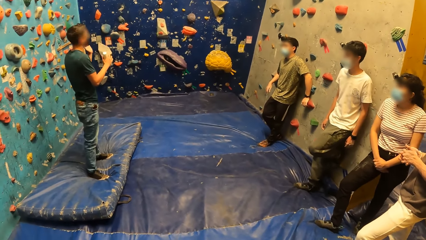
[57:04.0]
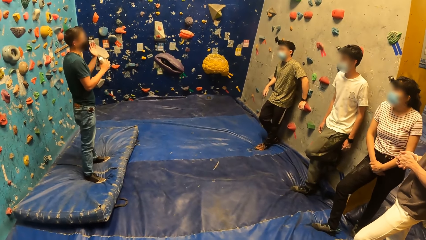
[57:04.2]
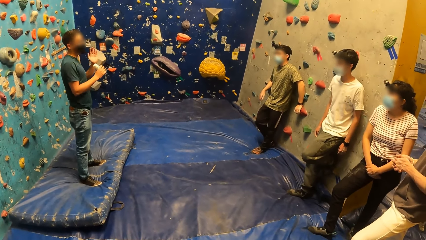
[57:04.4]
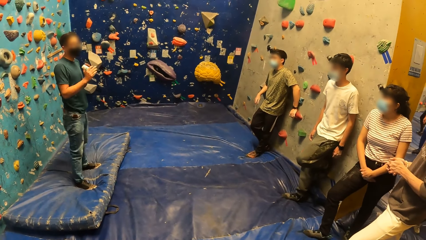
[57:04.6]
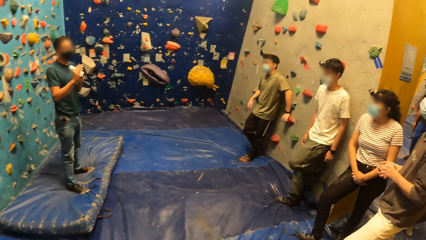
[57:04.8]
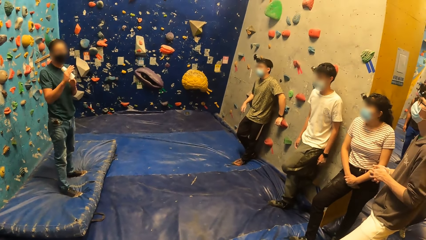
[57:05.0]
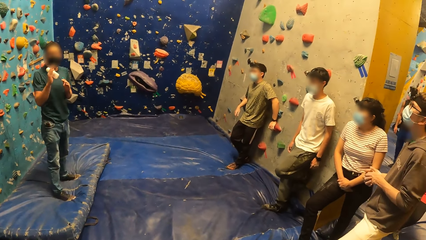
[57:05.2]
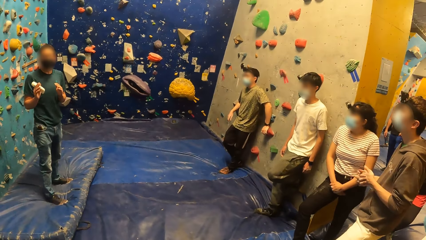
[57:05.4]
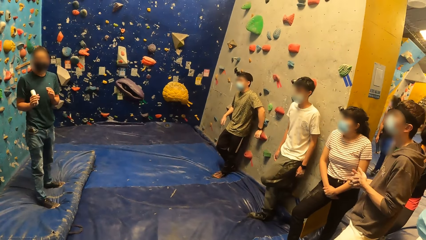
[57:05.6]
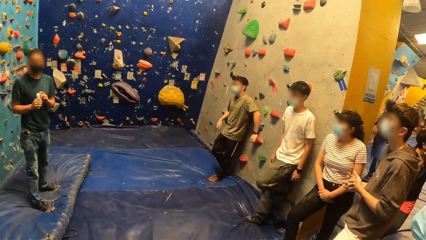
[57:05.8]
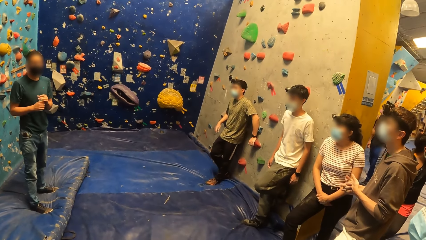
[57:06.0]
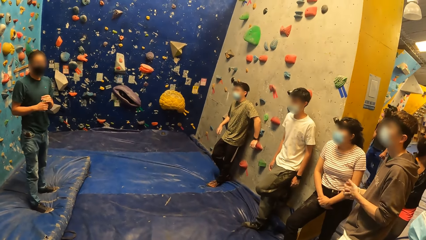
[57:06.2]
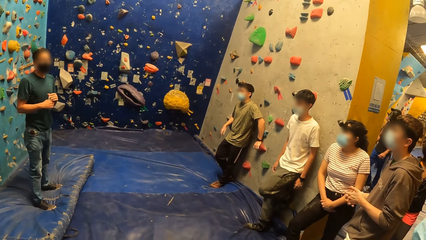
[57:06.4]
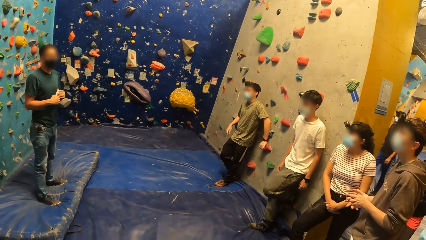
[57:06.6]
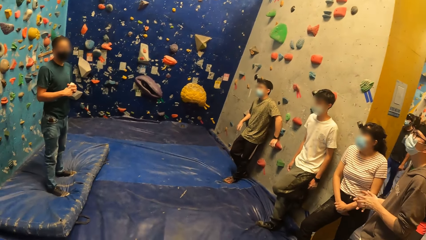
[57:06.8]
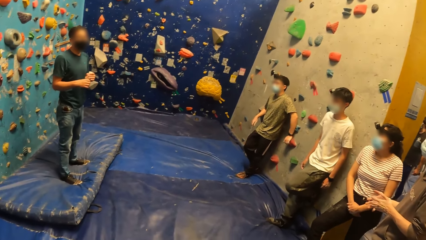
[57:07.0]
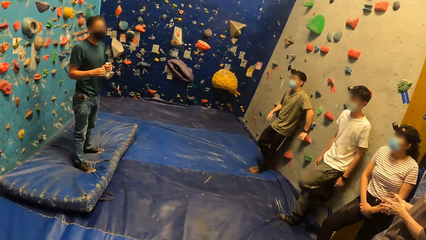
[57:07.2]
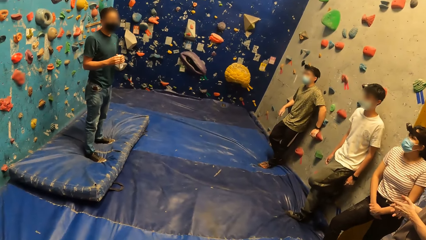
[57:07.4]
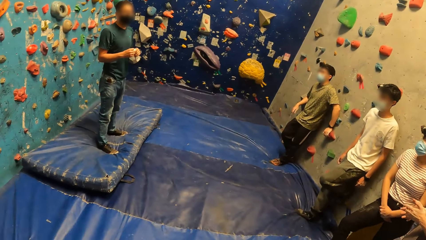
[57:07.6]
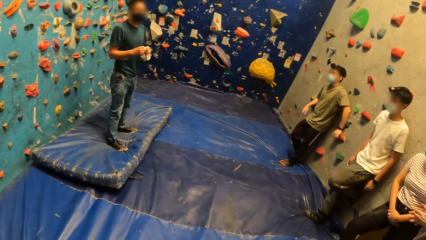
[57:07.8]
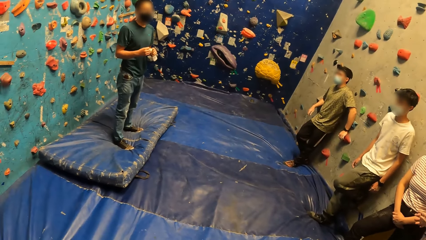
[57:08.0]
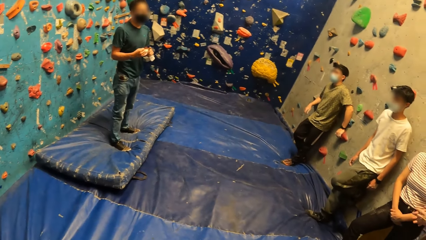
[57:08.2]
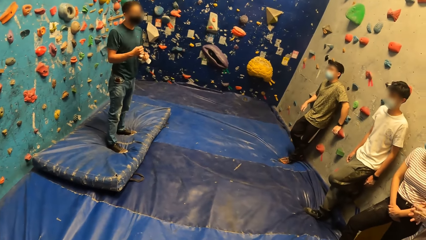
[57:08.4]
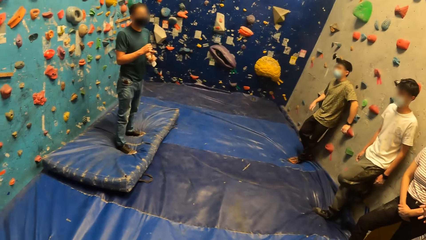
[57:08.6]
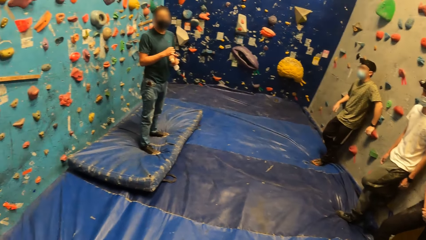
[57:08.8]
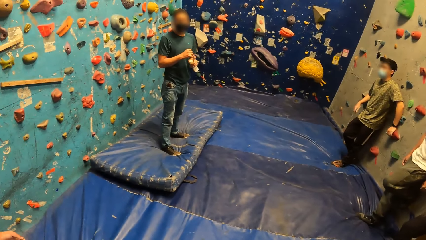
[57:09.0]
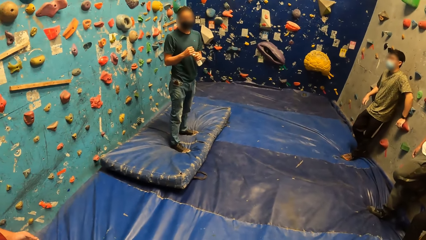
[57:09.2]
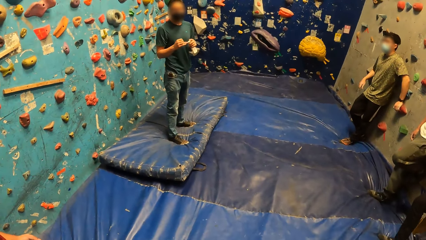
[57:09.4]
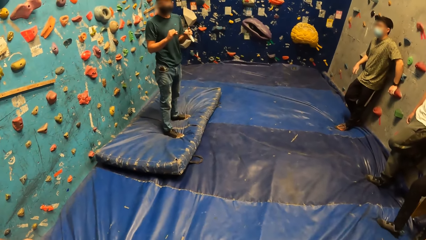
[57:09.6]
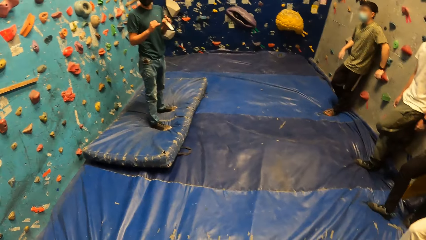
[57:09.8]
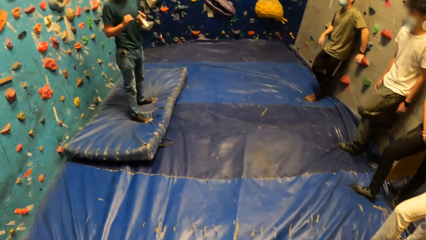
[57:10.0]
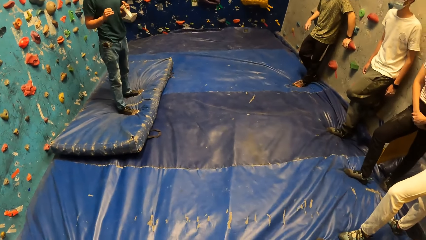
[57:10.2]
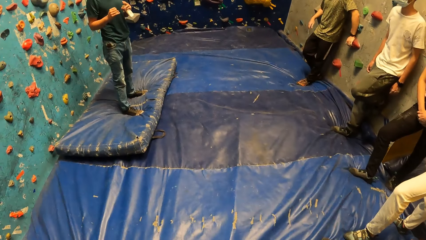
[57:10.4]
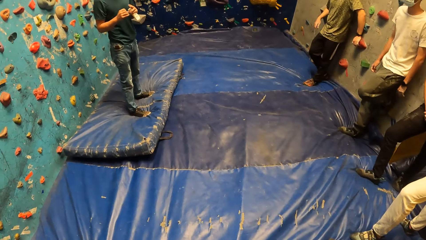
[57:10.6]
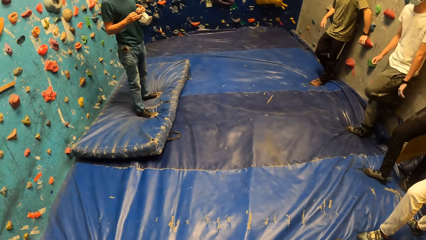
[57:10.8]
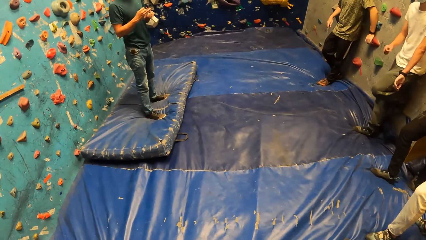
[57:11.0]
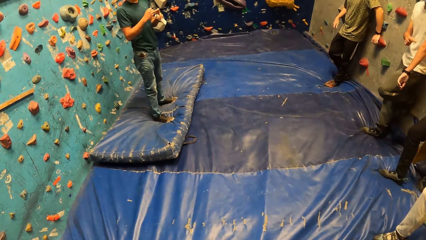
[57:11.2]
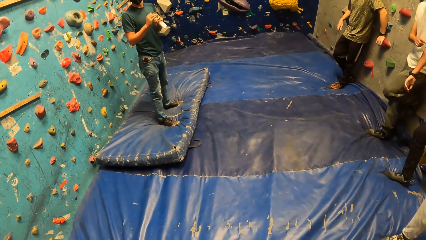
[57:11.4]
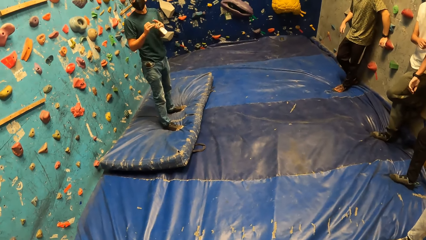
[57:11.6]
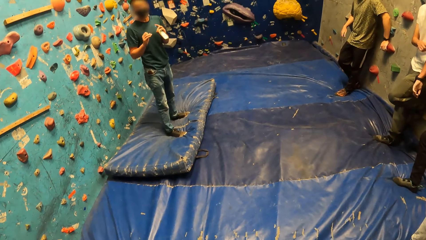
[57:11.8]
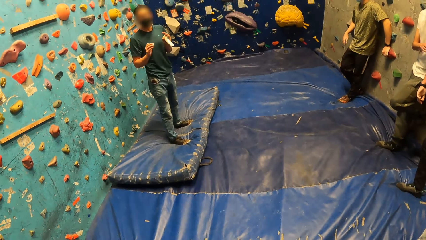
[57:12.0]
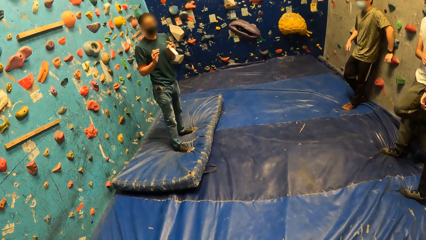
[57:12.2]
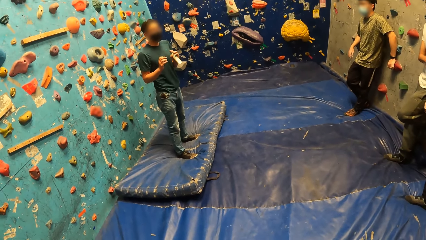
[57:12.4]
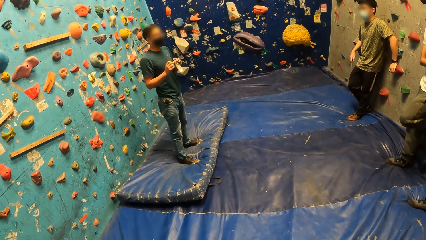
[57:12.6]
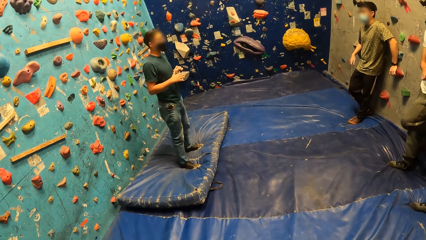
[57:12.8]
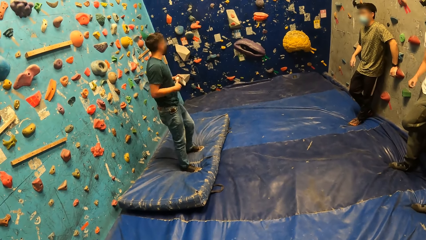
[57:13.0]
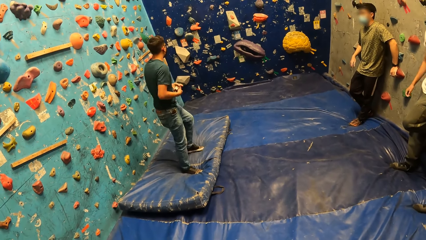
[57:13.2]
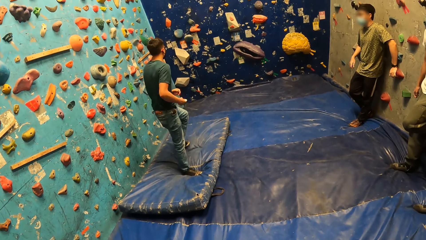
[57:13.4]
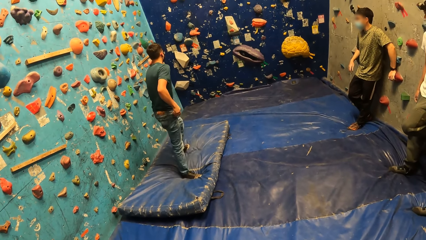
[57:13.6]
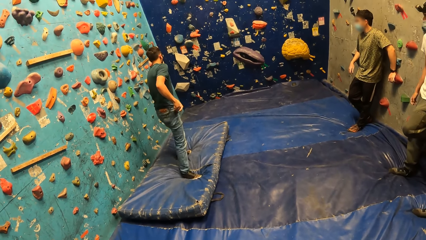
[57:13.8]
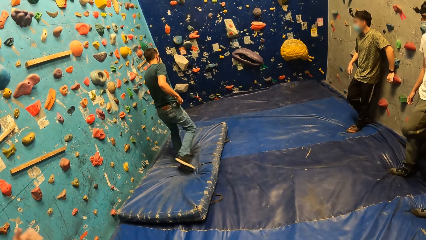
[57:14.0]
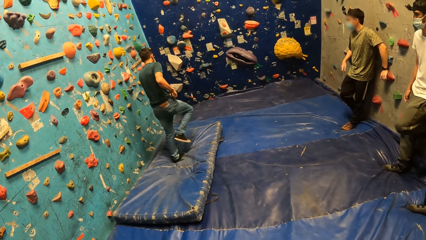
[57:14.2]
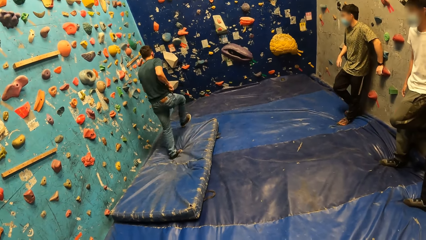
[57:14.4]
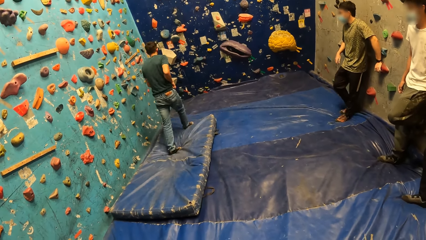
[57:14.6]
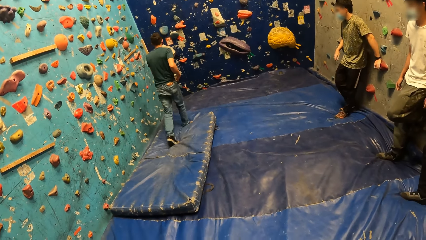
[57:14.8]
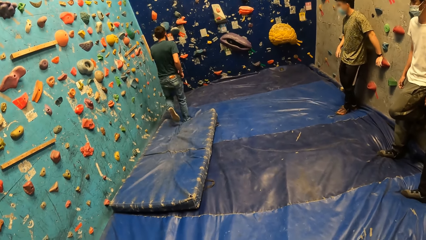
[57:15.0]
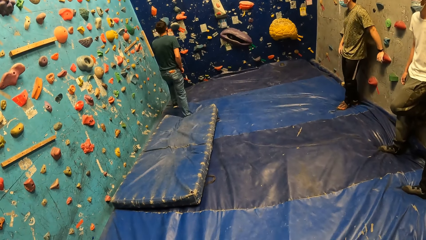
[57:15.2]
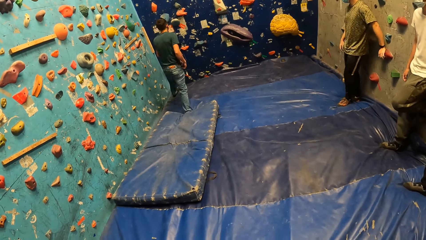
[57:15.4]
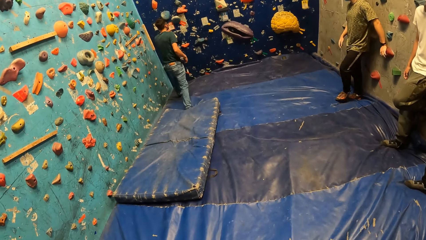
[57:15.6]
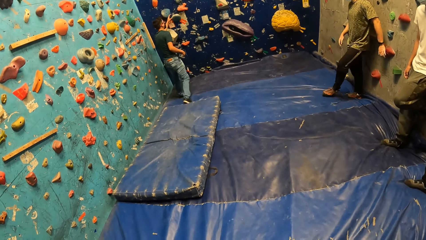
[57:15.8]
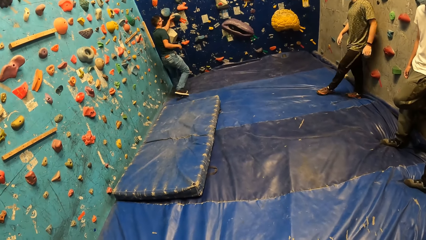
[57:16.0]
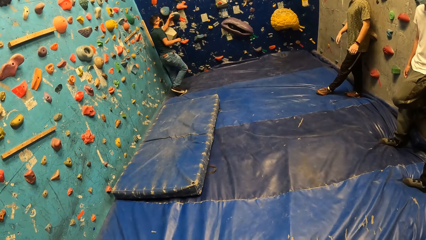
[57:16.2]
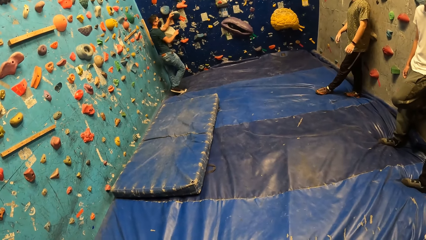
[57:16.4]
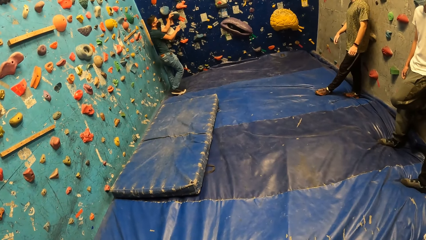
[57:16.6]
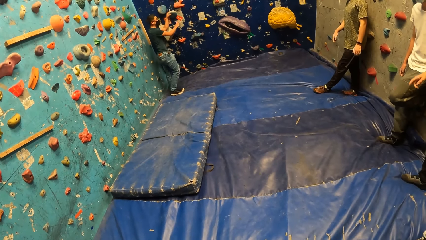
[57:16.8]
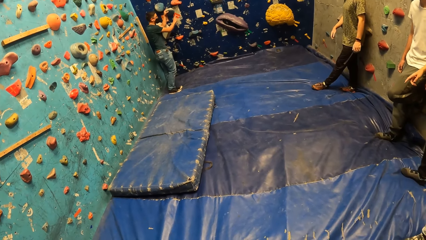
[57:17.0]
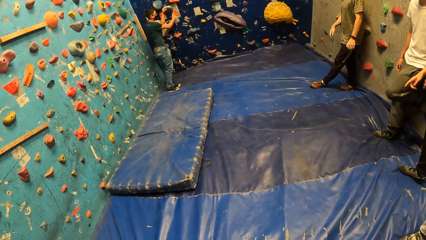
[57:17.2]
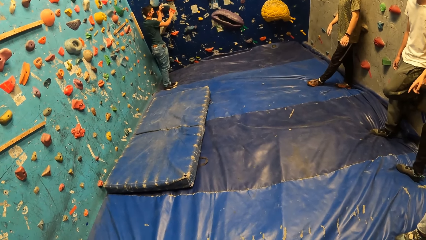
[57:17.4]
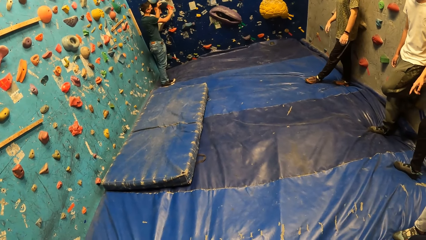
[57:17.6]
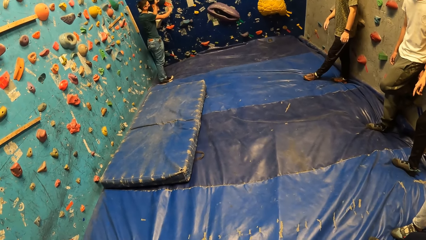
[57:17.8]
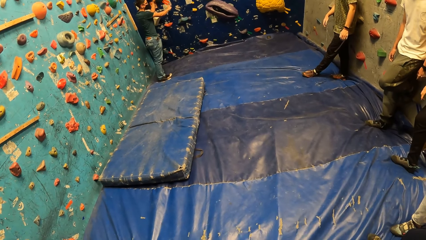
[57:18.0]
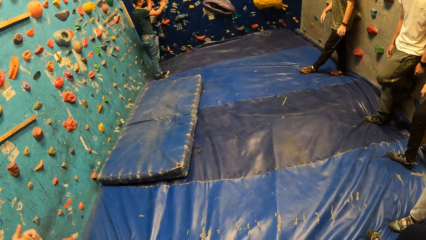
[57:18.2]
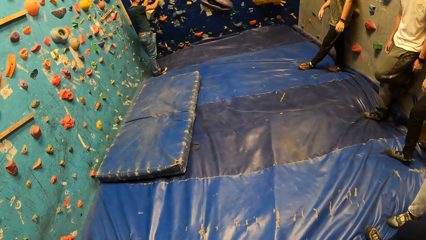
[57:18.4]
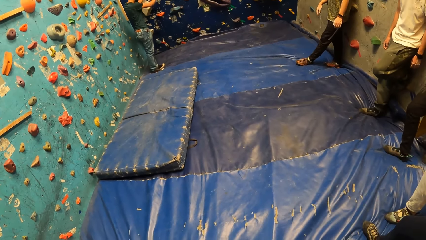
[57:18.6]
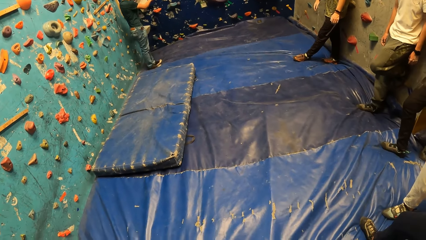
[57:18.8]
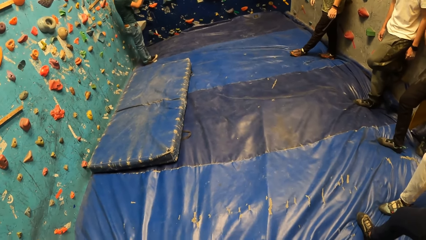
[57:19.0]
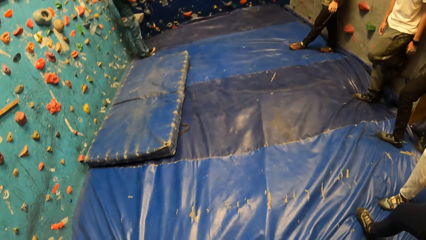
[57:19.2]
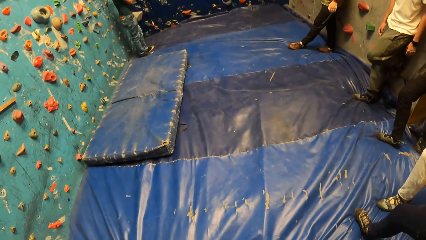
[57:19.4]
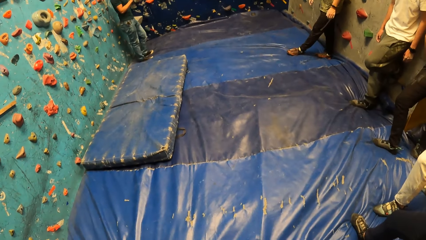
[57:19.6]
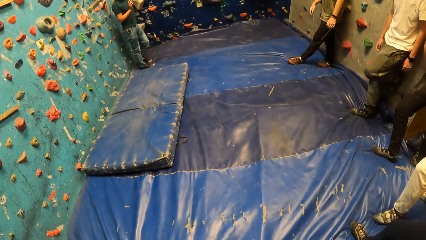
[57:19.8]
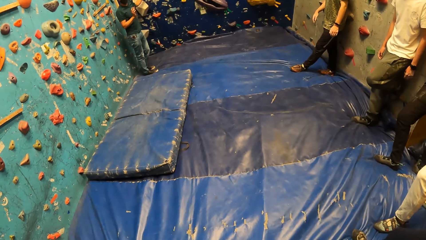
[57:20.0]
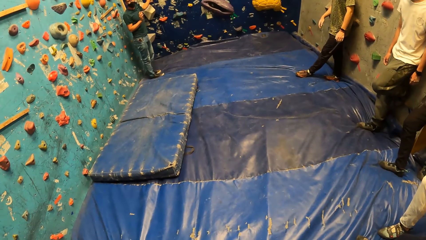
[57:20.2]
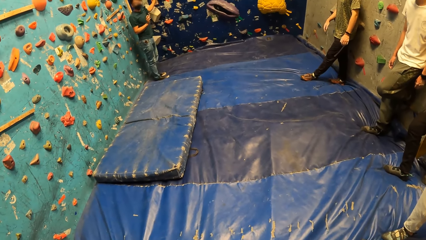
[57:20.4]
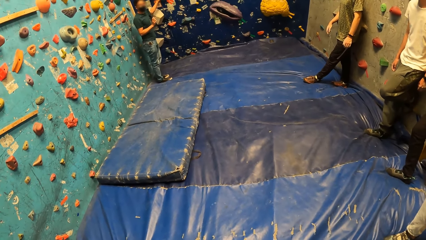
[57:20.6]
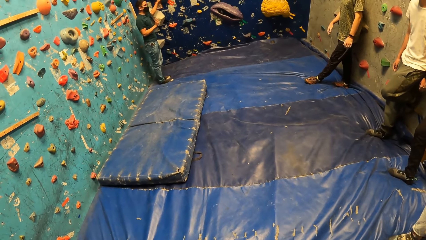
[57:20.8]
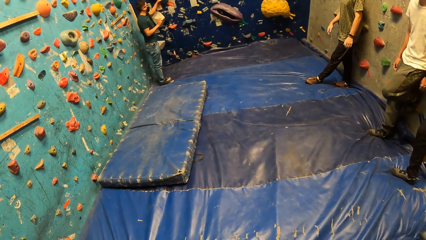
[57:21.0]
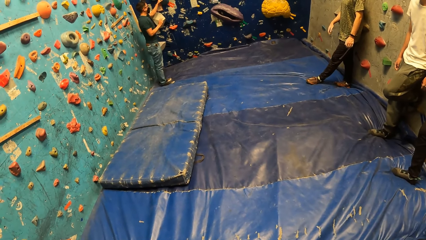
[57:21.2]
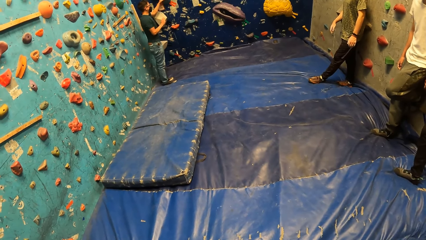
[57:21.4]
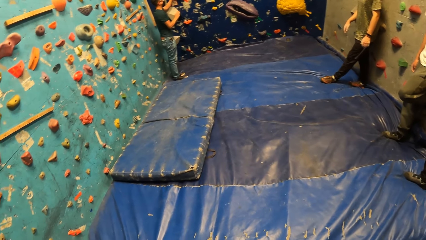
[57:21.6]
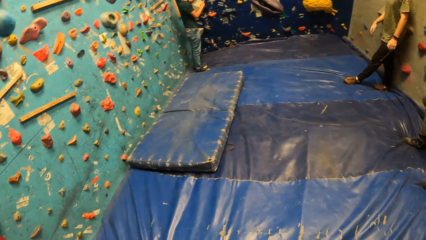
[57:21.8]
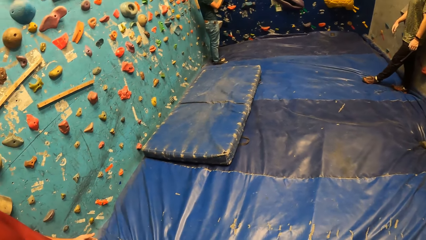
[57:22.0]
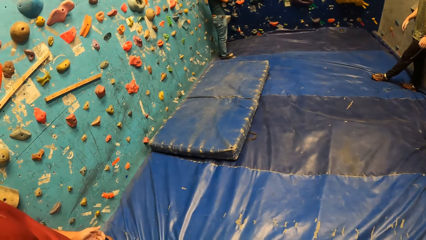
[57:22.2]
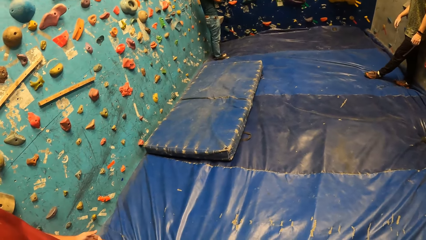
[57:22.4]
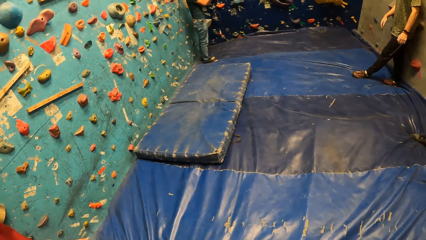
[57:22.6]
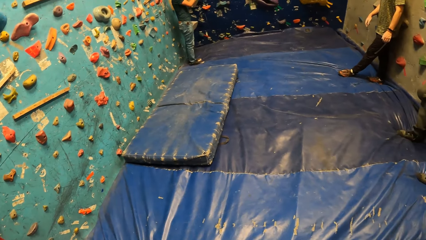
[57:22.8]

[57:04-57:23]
A man walks towards the climbing wall, puts hand paste on his pocket, holds on the climbing wall and converses in the climbing wall room.
